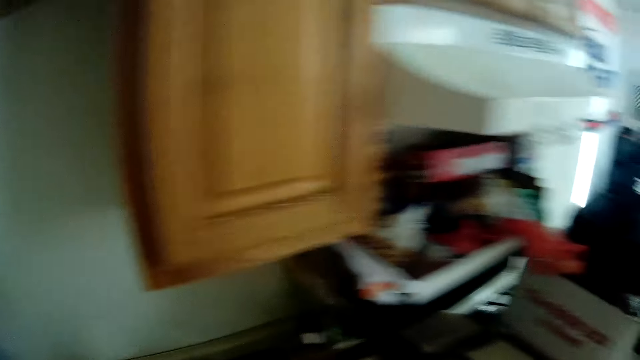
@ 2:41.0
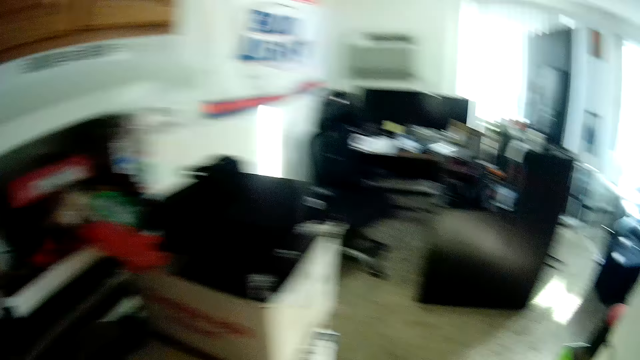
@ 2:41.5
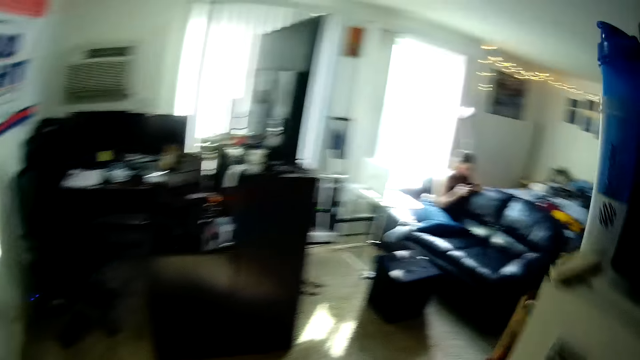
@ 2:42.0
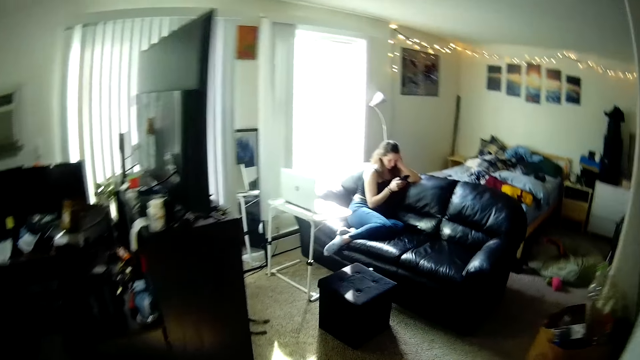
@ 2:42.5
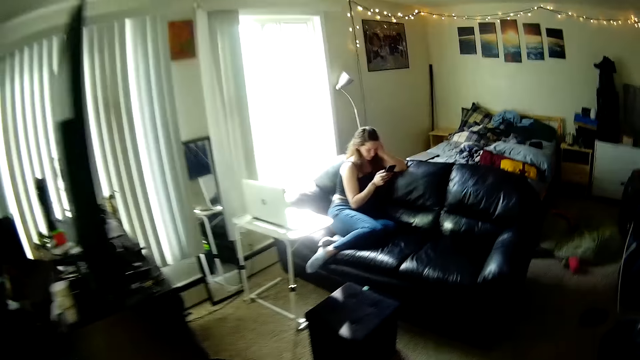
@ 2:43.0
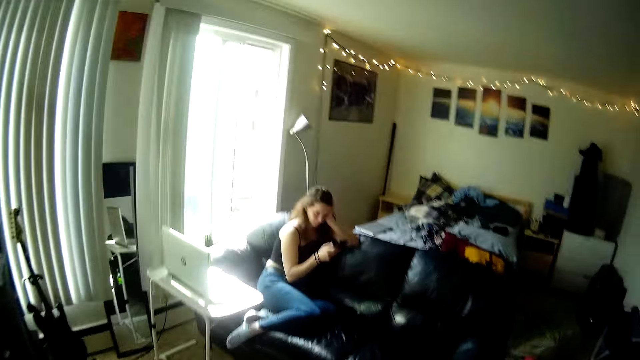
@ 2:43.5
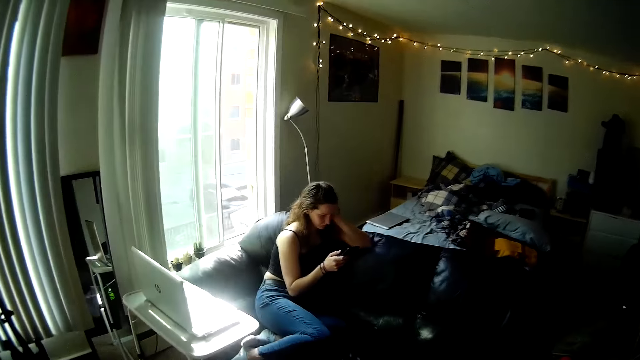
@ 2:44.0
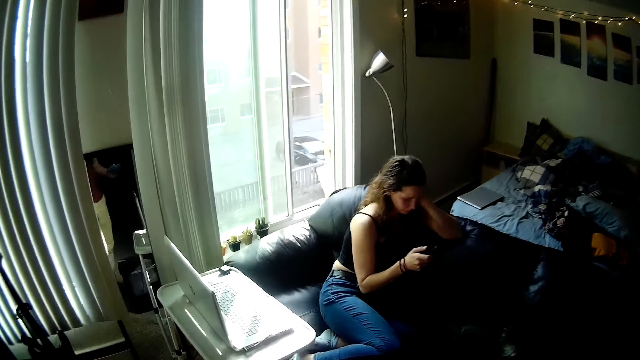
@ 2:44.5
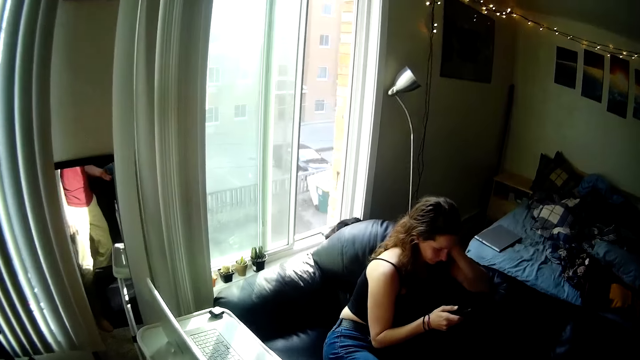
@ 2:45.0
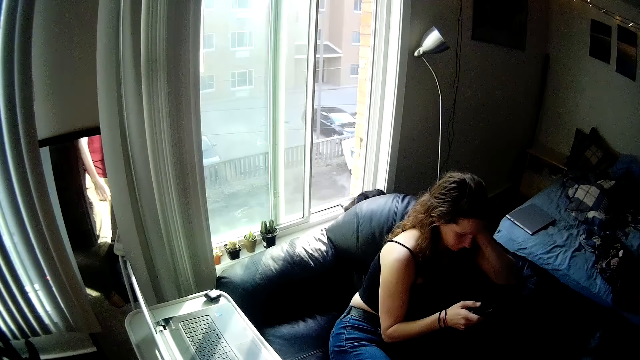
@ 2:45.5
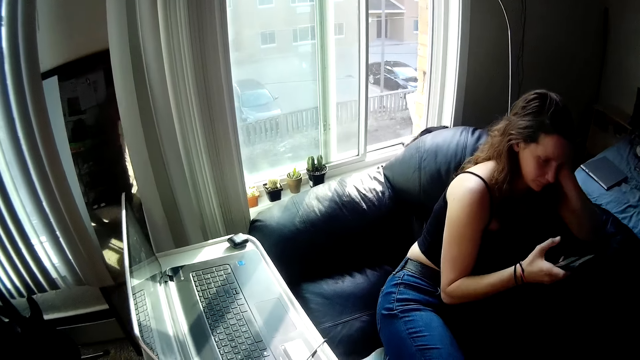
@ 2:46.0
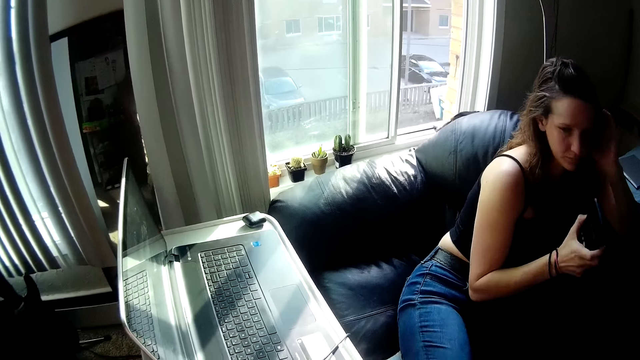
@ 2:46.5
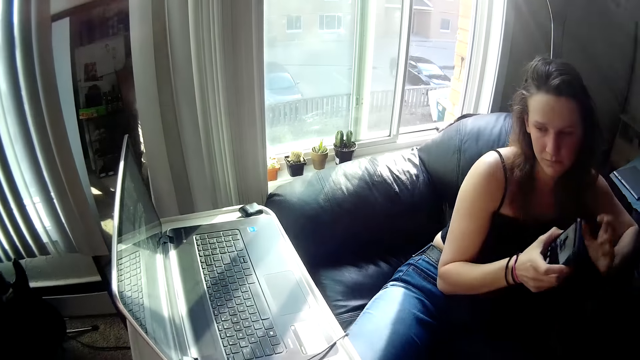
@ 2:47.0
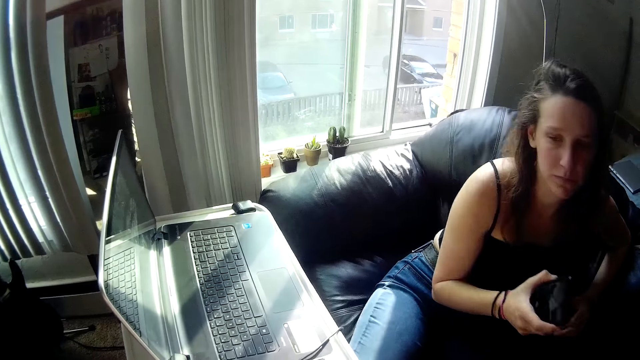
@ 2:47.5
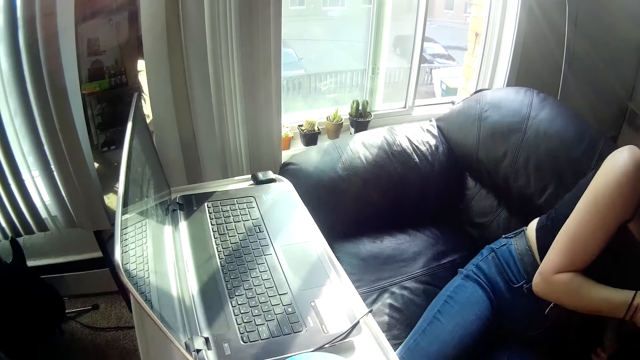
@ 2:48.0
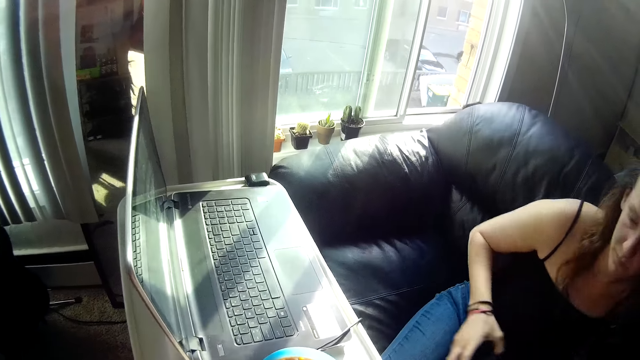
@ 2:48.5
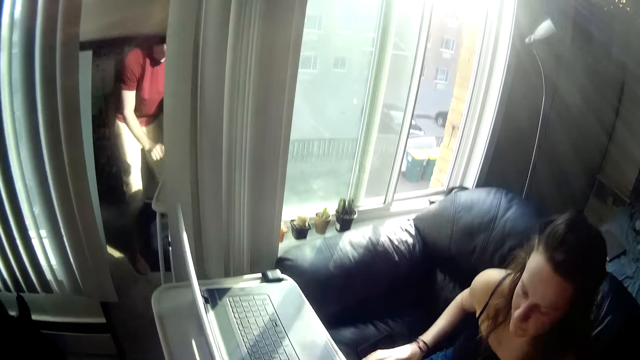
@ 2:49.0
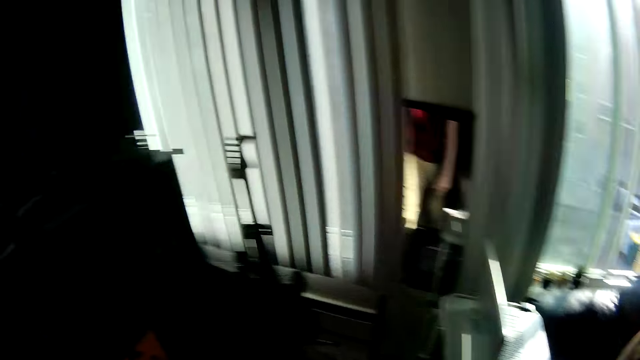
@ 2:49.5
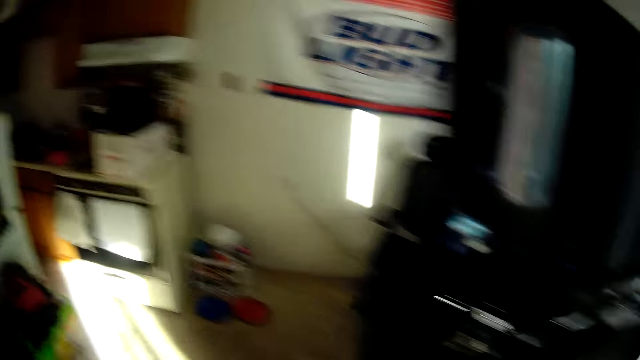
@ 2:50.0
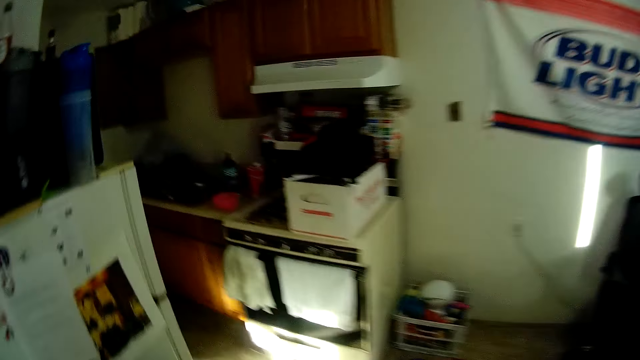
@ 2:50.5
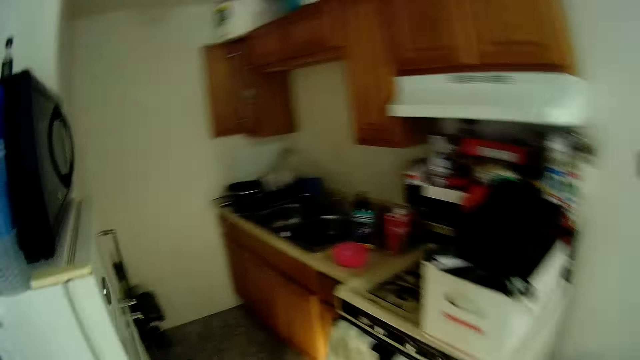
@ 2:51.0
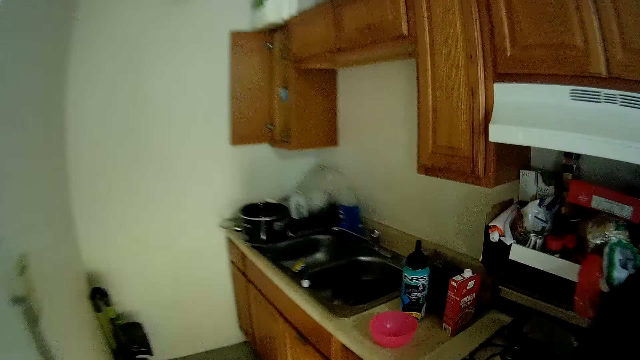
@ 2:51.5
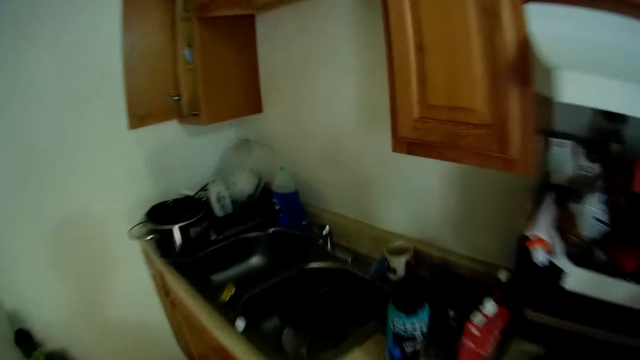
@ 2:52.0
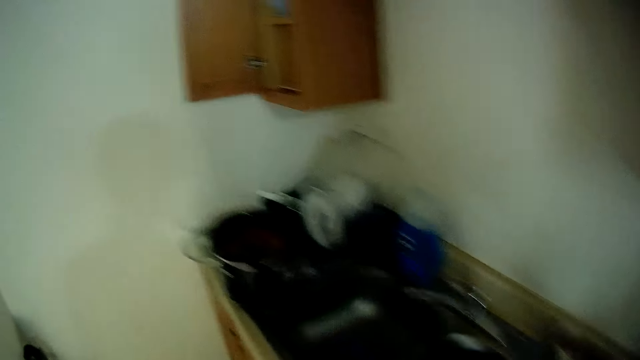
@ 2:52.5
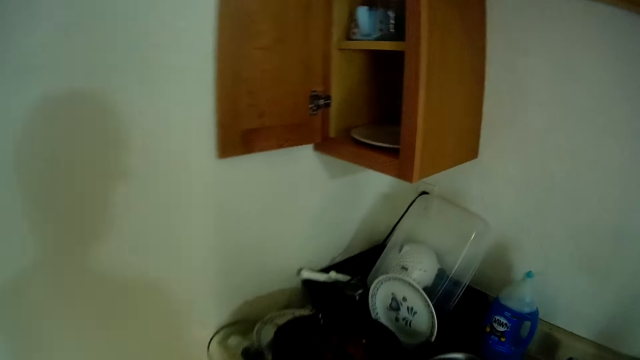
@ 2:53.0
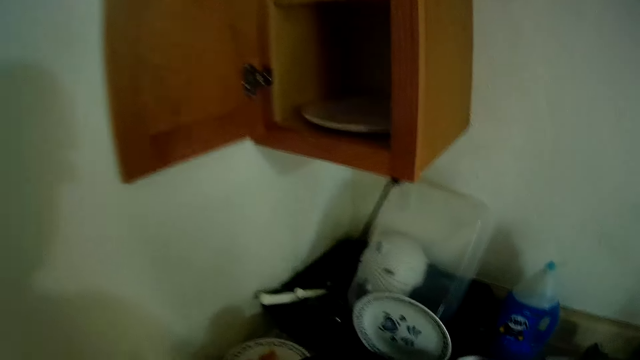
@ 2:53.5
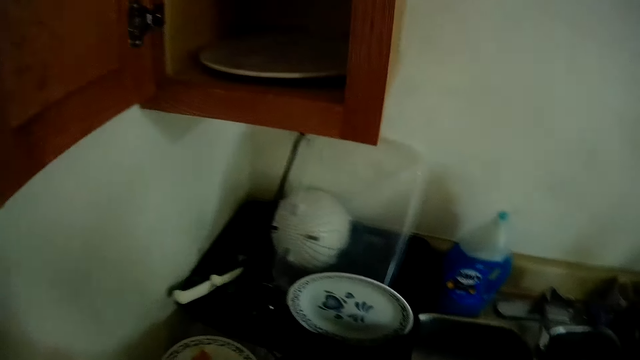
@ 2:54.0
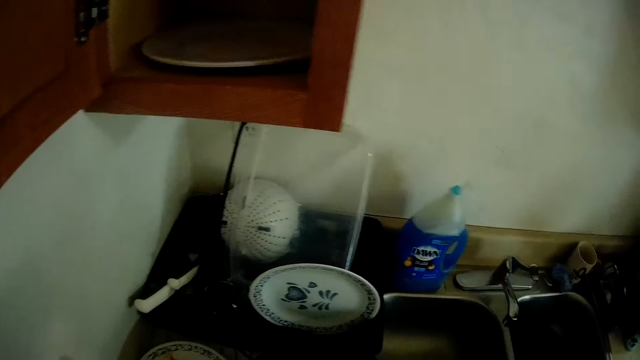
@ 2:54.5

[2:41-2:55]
The camera wearer walks towards a woman. The woman scrolls her phone. The camera wearer moves around the house. The woman sits upright and puts down her phone. The camera wearer places the bowl of food on the table. They walk to the kitchen.

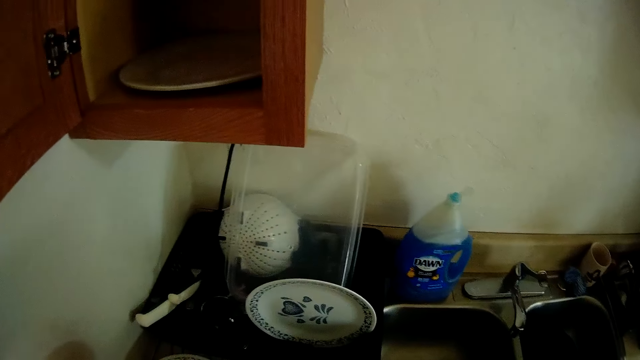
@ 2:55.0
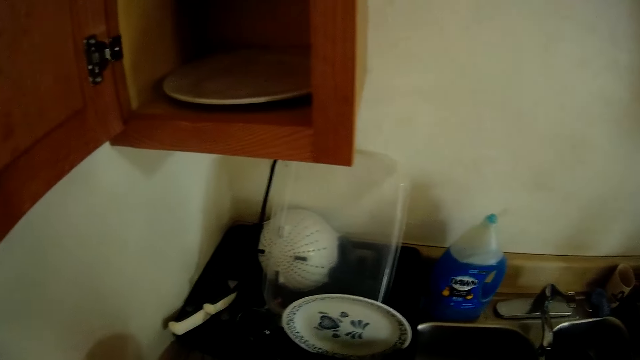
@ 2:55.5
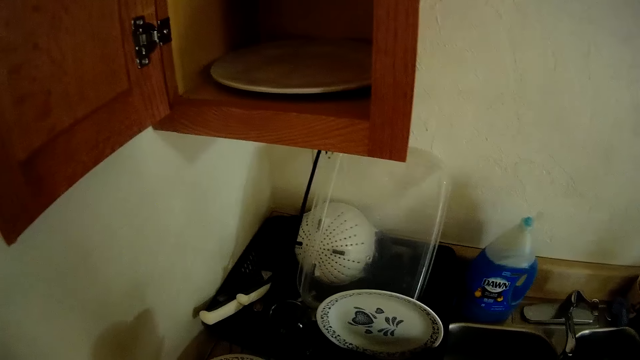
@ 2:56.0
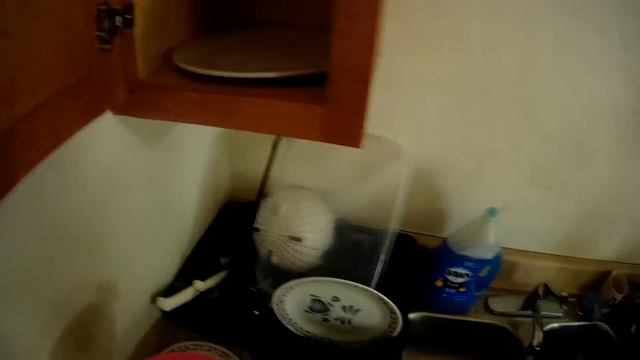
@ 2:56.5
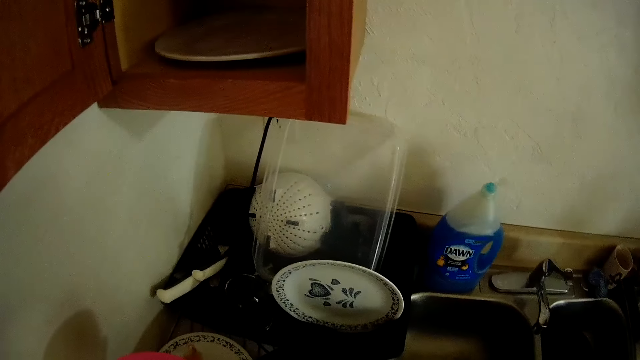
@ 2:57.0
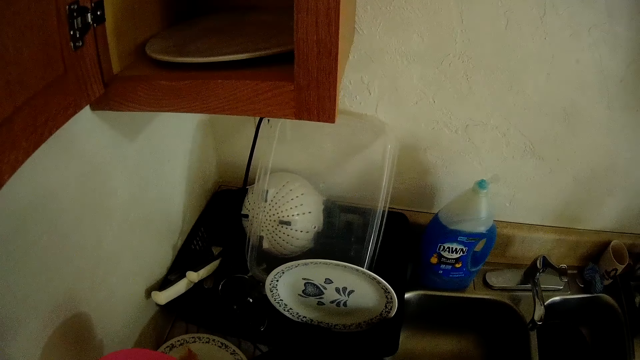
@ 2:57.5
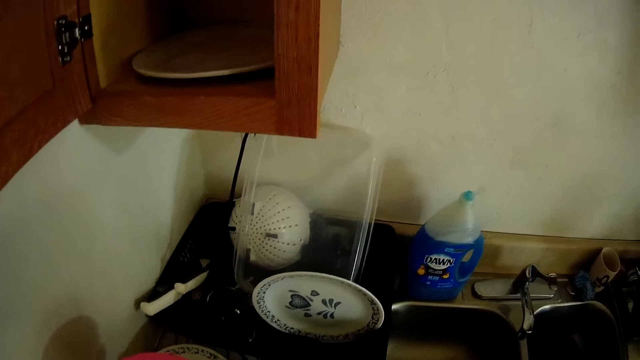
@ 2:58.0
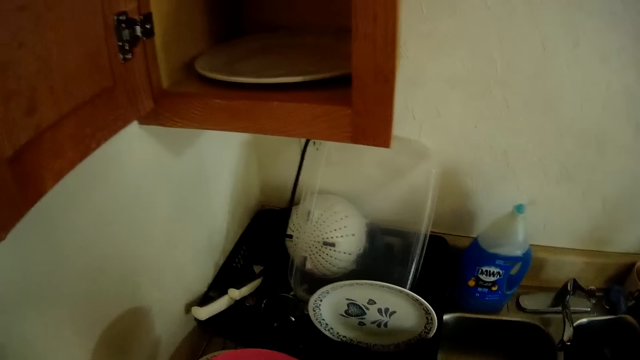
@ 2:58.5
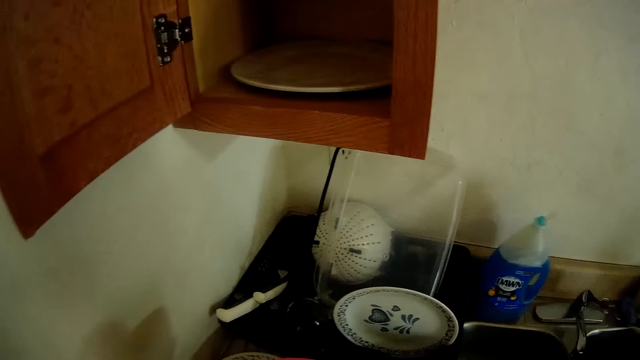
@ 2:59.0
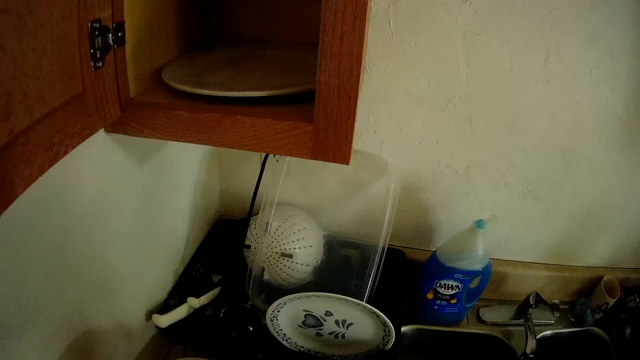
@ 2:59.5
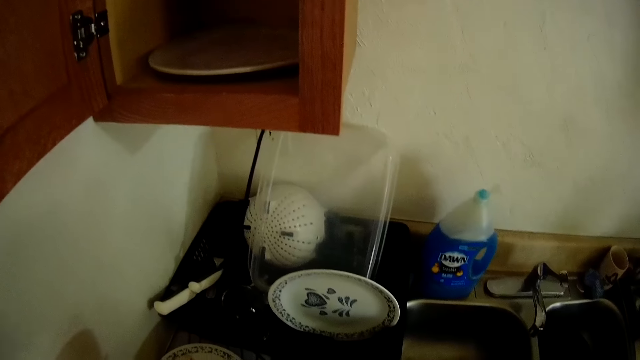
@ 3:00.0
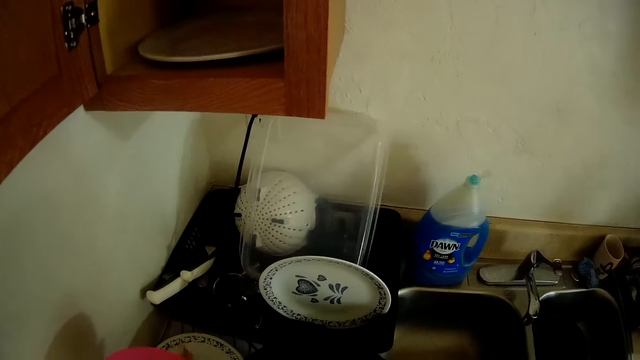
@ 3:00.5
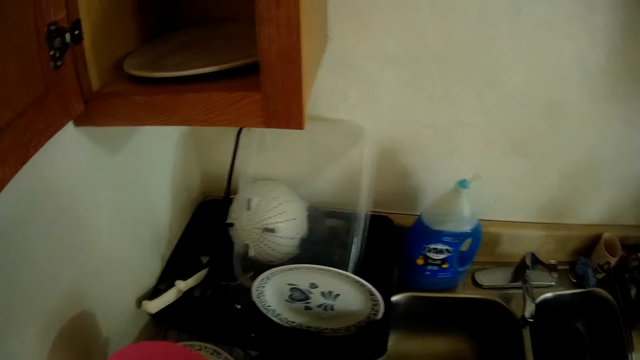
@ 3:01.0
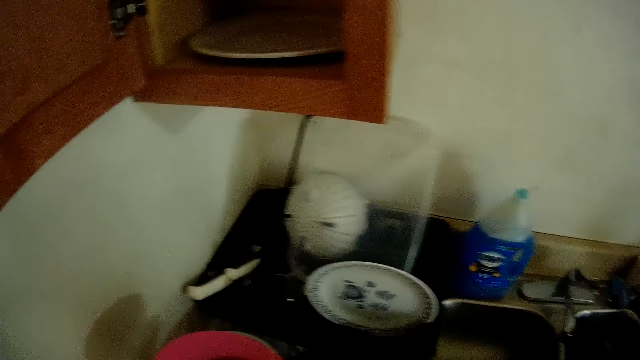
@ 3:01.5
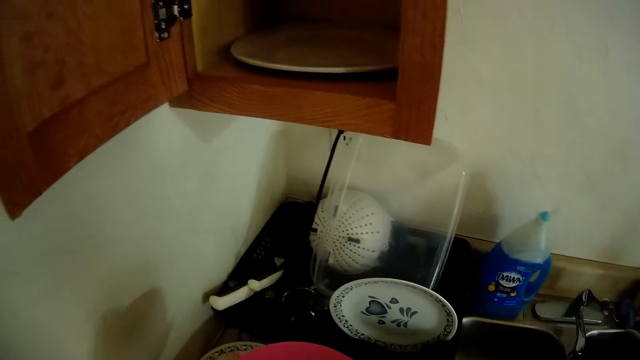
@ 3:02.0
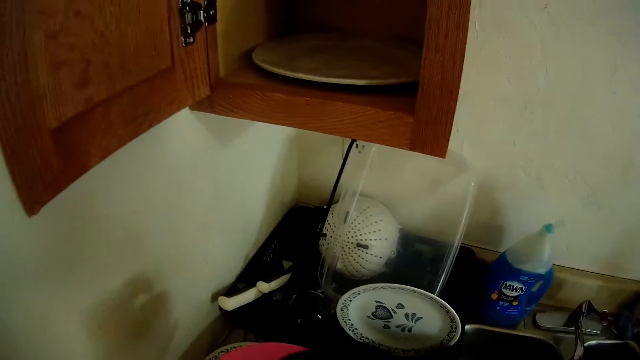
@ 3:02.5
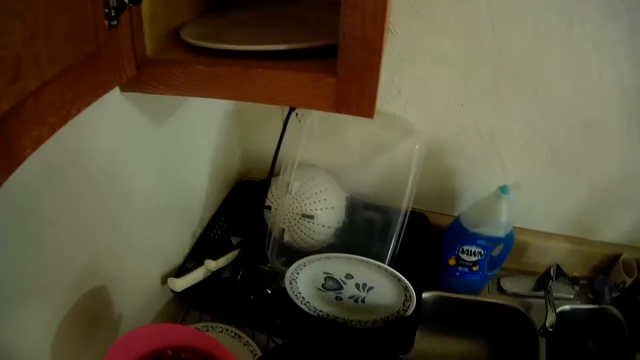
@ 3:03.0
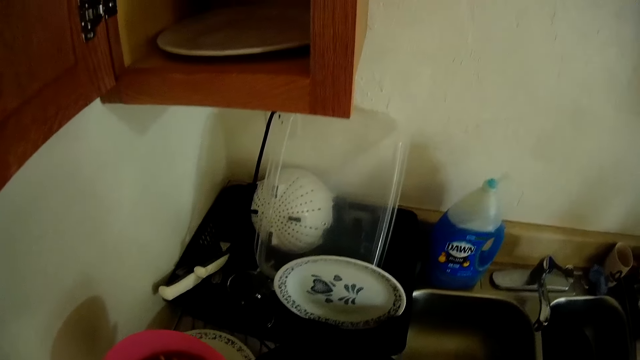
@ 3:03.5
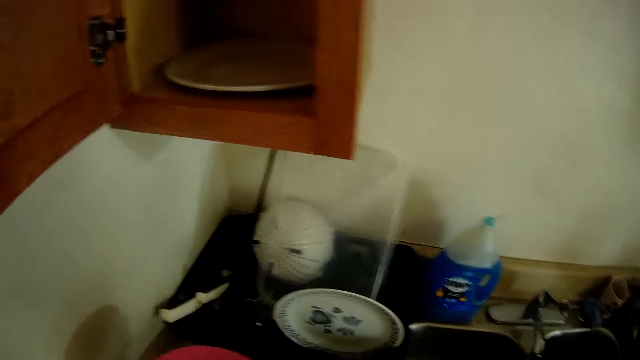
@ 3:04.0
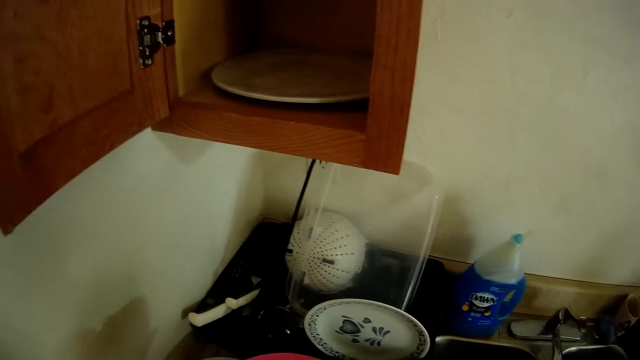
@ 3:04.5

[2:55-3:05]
The camera wearer serves the food in a pink bowl with the spoon.
